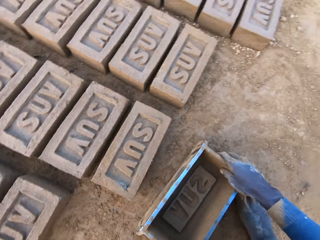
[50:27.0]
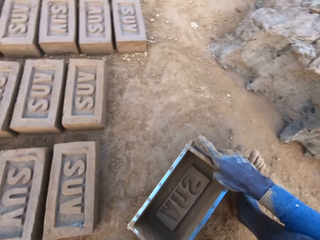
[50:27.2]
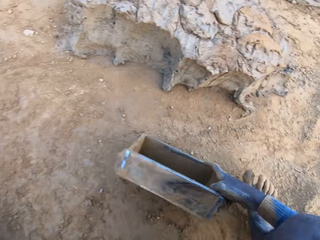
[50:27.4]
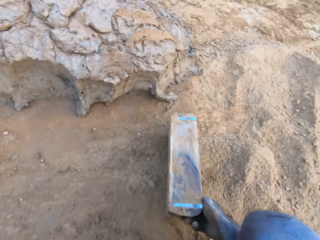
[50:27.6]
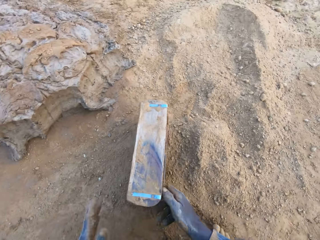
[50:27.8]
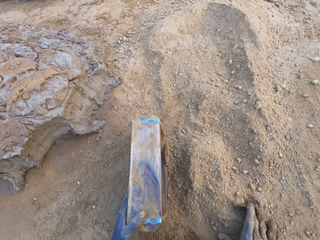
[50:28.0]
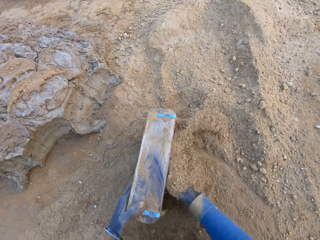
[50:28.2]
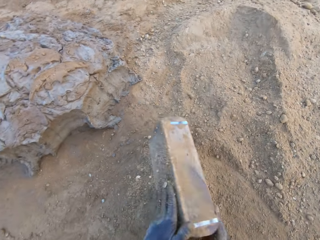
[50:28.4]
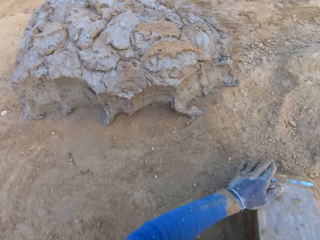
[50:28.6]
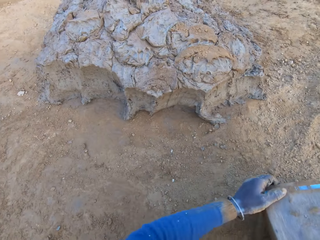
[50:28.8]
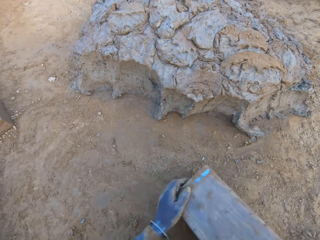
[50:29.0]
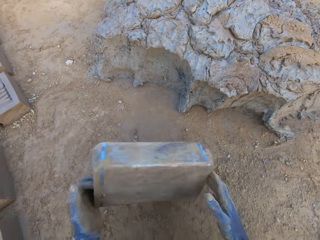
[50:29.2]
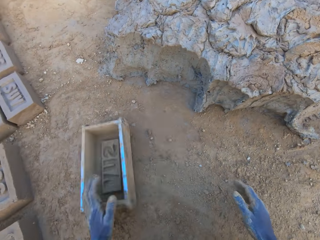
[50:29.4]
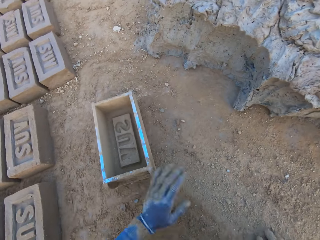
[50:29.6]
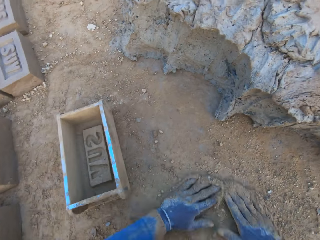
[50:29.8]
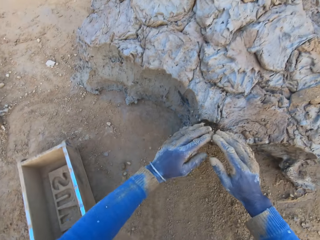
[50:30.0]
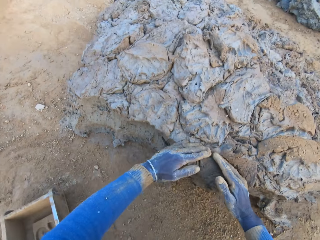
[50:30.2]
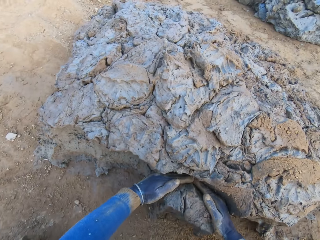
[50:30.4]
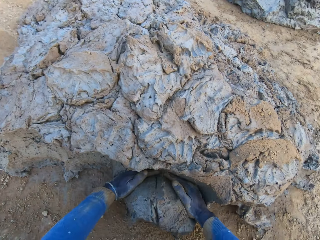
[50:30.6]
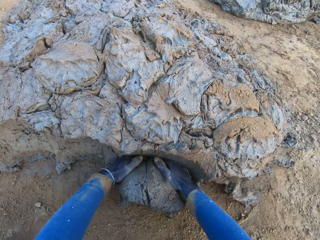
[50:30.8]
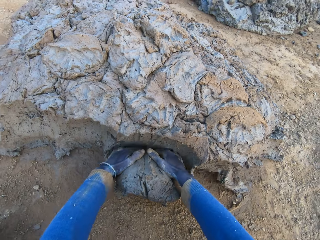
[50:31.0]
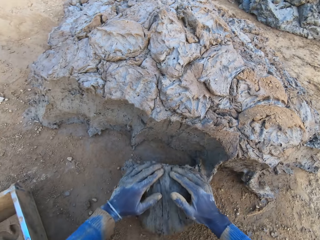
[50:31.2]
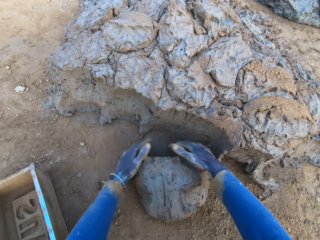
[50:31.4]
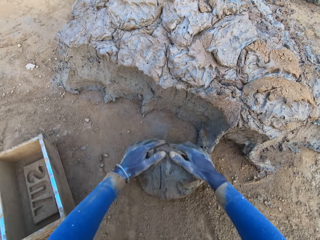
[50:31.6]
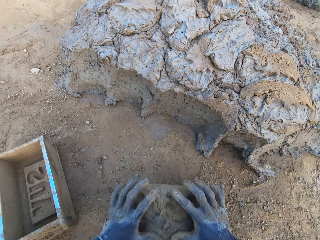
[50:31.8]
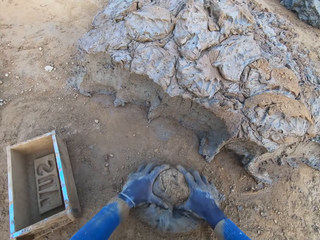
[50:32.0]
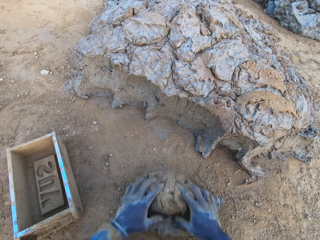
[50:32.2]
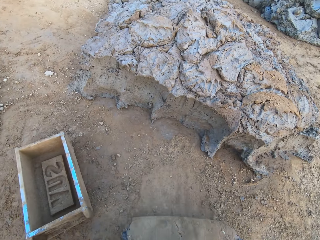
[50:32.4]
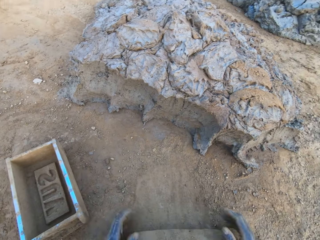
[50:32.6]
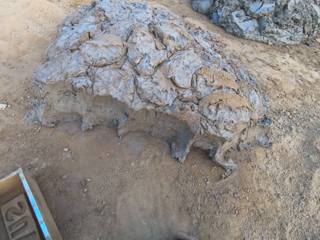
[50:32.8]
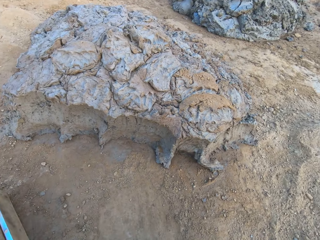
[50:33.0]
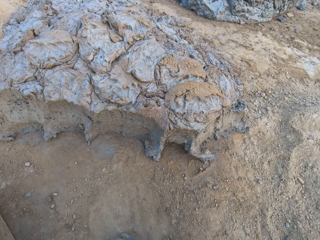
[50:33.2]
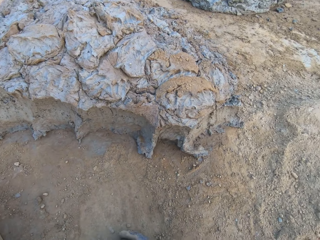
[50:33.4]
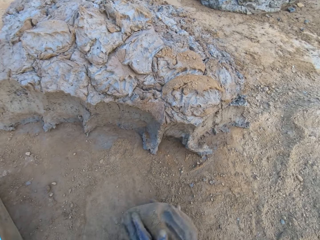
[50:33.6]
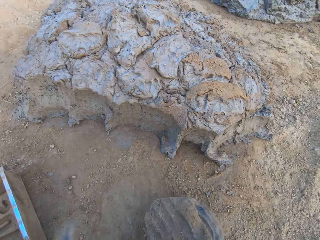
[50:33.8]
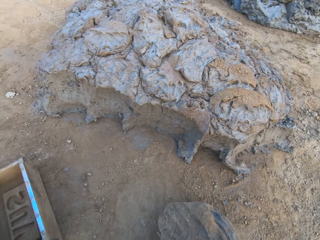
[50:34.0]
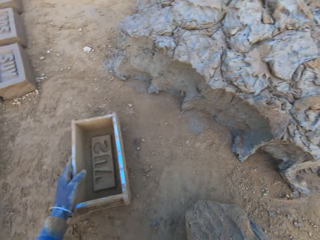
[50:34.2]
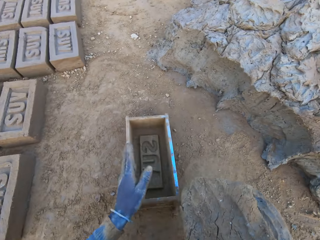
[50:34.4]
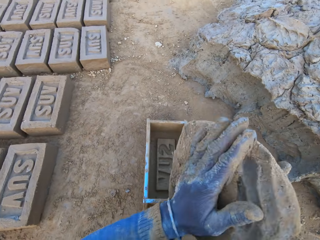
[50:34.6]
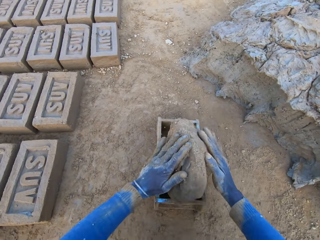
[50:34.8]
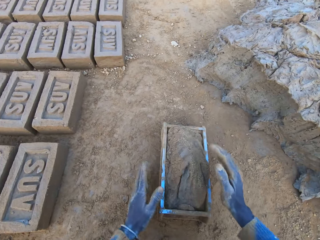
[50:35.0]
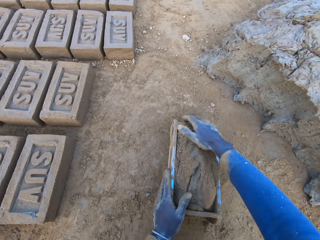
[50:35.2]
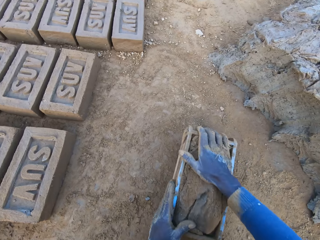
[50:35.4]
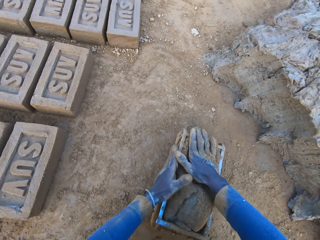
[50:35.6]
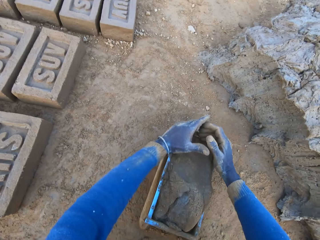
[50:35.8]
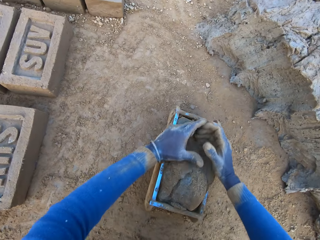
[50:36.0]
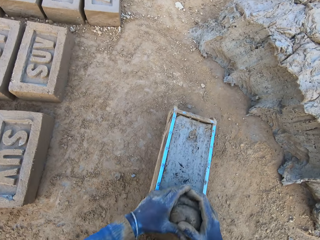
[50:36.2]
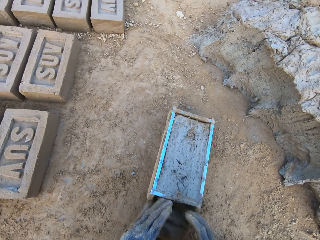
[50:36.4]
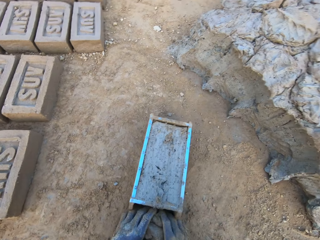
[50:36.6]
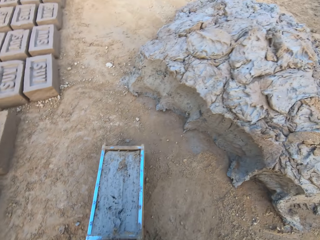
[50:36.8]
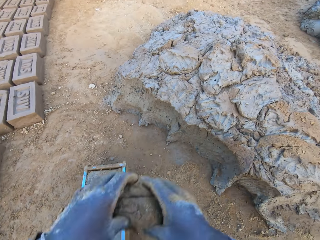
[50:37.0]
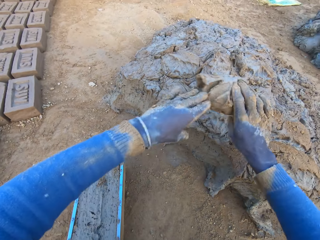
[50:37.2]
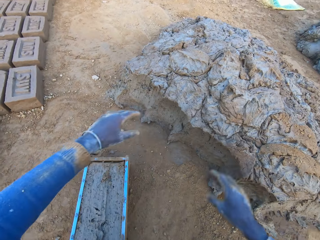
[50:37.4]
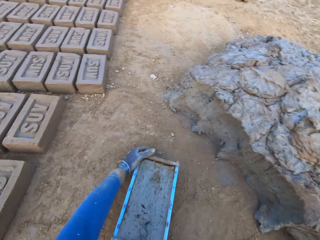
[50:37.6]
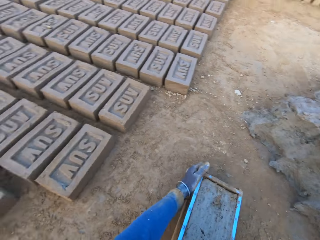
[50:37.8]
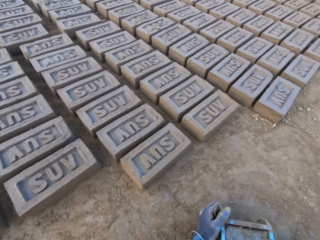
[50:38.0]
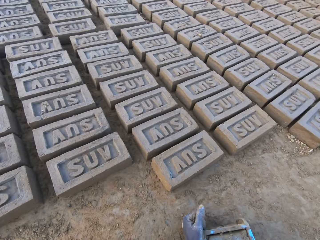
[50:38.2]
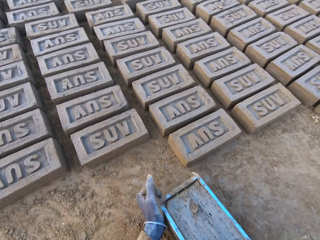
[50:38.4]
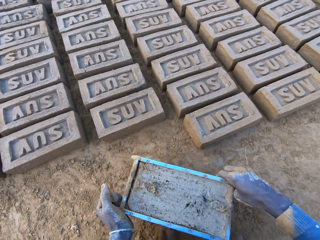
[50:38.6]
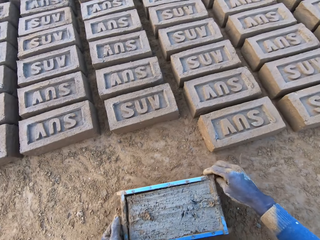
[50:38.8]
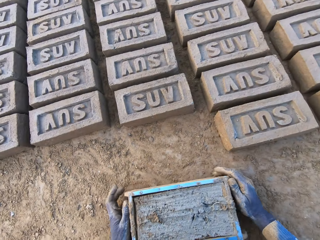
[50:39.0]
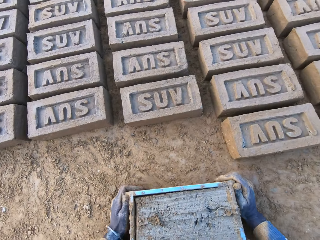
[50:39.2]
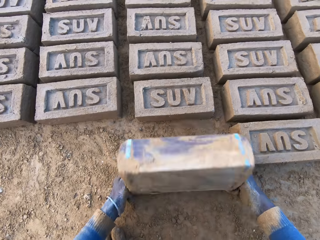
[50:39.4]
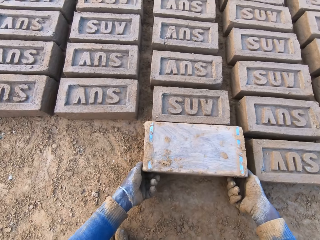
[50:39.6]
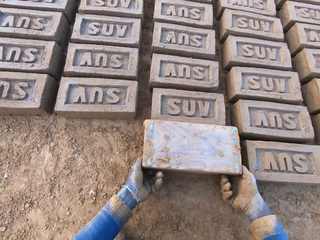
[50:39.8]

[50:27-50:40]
The camera wearer removes the wooden brick molds. He drops the iron brick mold on the ground. He scoops soil. He pours sand from the ground into the iron brick mold with his right hand. He removes the sand from the iron brick mold. He drops the iron brick mold on the ground. He scoops molded clay. He cuts a portion of the concrete from a heap of concrete with his hands. He mixes the concrete or clay with his hands. He shifts the iron brick mold on the ground with his left hand. He drops the concrete in the iron brick mold. He removes the excess concrete from the iron brick mold. He drops the excess concrete on the heap of concrete on the ground. He shifts the iron brick mold on the ground.

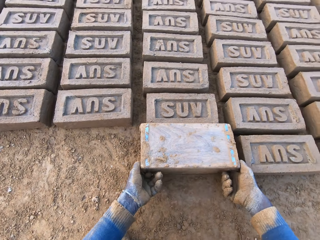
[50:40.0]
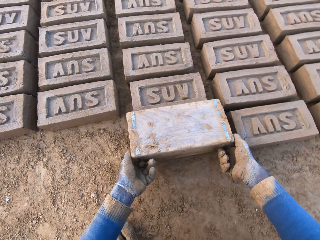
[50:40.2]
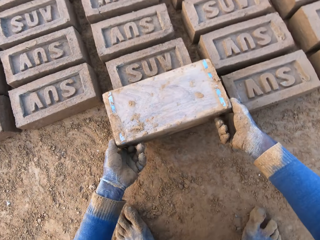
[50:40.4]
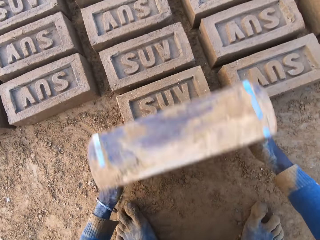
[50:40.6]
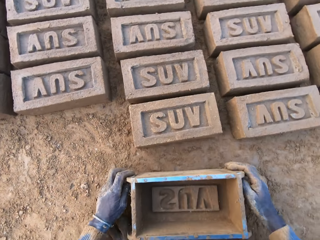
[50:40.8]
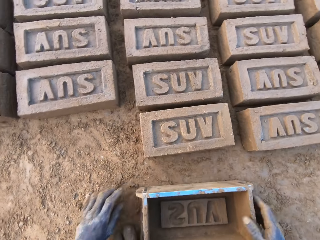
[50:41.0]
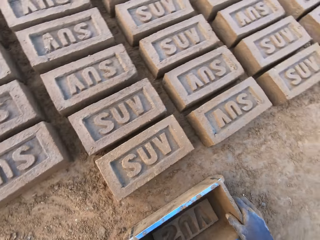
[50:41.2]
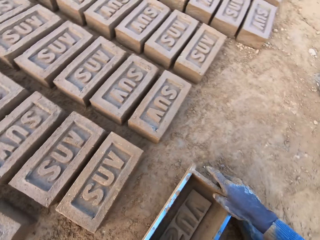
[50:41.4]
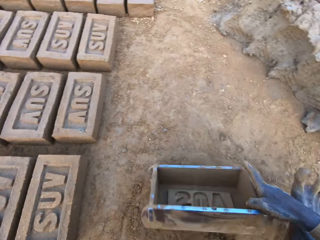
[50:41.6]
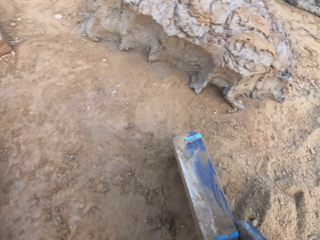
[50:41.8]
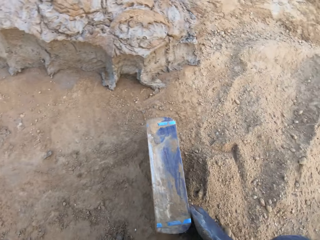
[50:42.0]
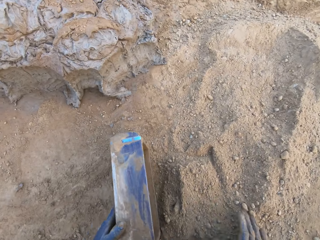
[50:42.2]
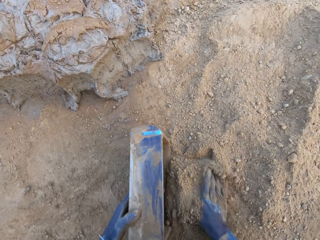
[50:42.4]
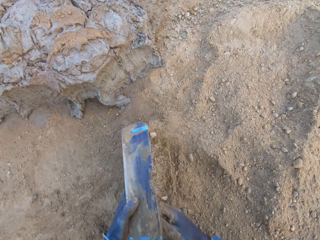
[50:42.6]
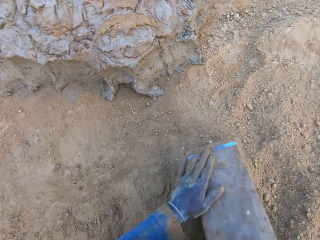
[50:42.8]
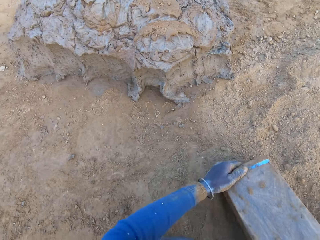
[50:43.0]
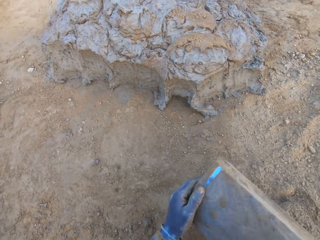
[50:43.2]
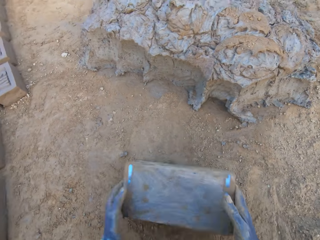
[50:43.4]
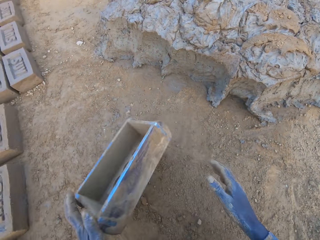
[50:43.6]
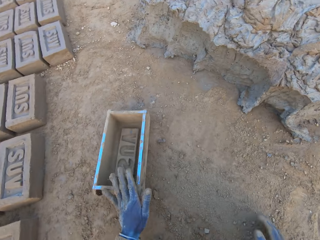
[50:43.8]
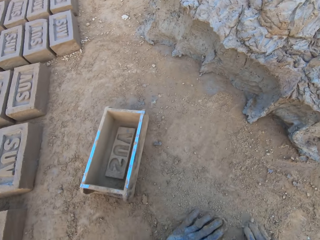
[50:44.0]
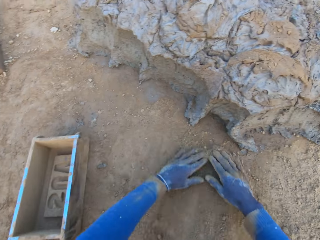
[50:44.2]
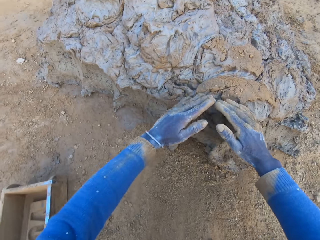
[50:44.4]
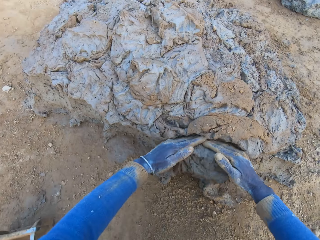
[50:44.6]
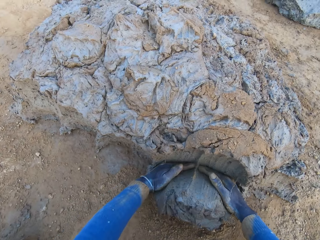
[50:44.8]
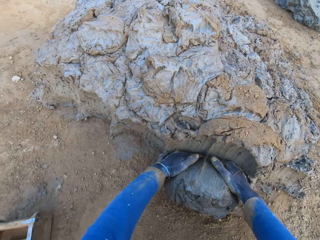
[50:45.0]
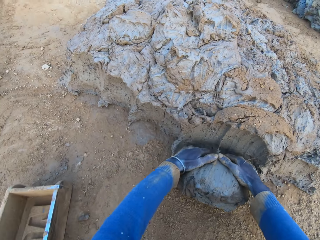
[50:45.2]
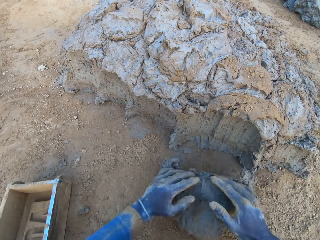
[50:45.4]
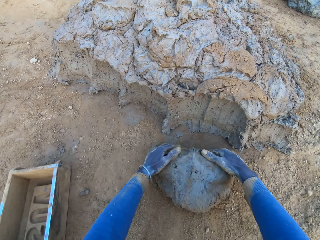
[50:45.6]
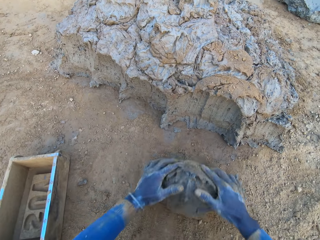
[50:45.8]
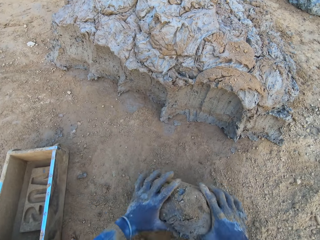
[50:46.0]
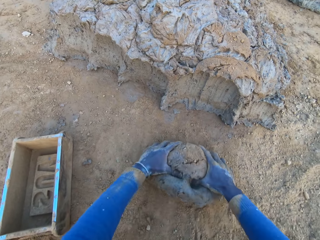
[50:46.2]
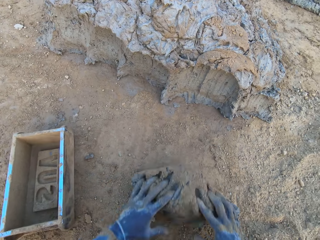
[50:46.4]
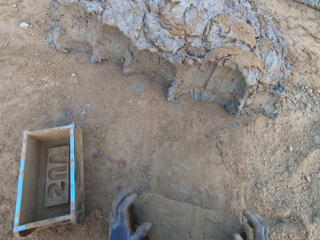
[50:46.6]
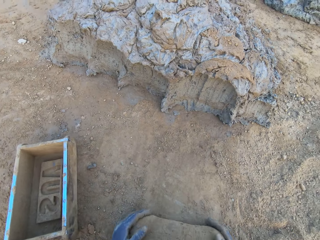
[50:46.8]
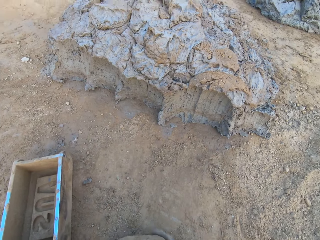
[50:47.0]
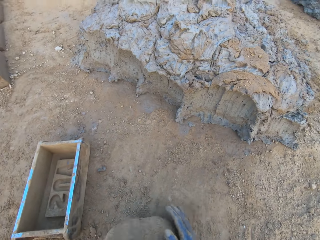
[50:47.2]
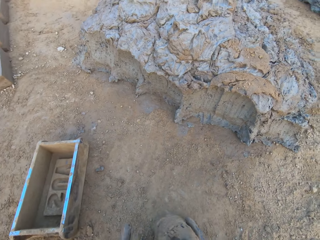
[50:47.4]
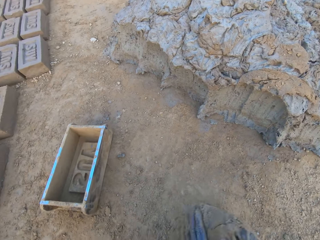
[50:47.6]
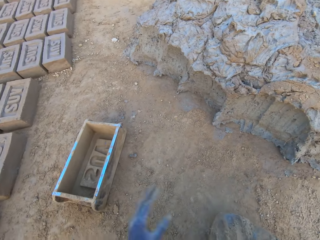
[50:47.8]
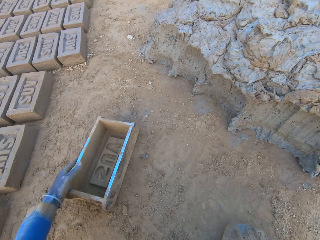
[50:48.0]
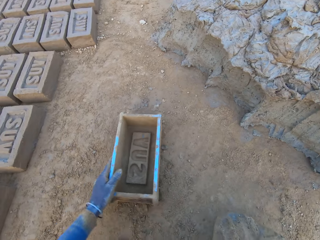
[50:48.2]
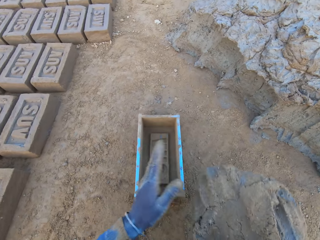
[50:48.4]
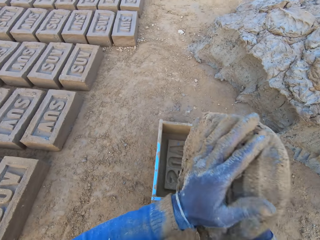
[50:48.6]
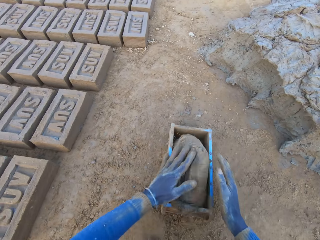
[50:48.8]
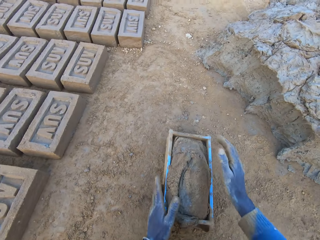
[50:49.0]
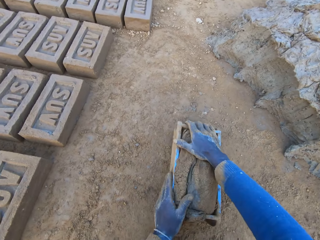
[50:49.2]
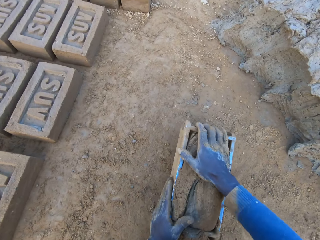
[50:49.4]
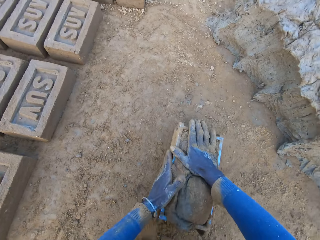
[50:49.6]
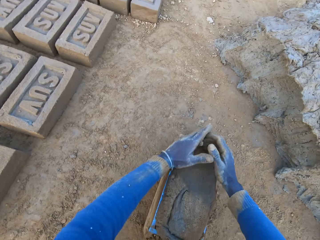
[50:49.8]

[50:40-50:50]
The camera wearer puts the clay down. He turns the iron brick mold on the ground. He removes the wooden brick molds. He drops the iron brick mold on the ground. He pours sand from the ground into the iron brick mold with his right hand. He scoops soil. He removes the sand from the iron brick mold. He drops the iron brick mold on the ground. He cuts a portion of the concrete from a heap of concrete with his hands. He scoops molded clay. He mixes the concrete or clay with his hands. He shifts the iron brick mold on the ground with his left hand. He drops the concrete in the iron brick mold on the ground.
